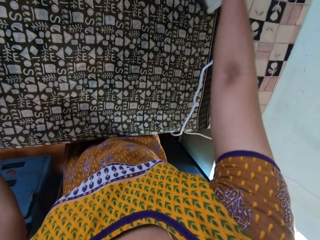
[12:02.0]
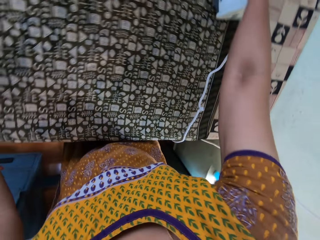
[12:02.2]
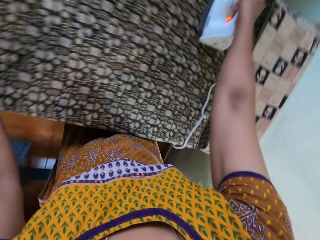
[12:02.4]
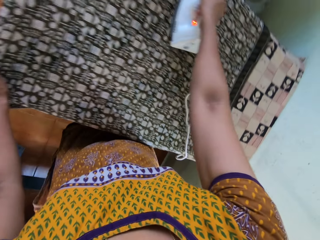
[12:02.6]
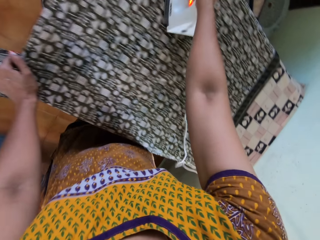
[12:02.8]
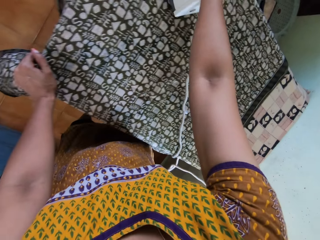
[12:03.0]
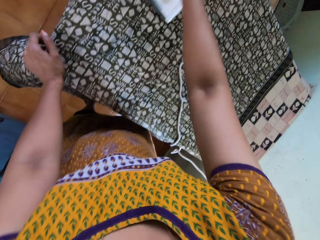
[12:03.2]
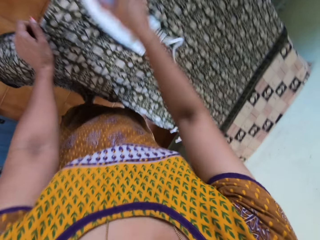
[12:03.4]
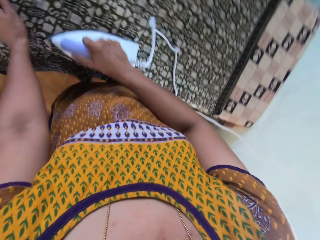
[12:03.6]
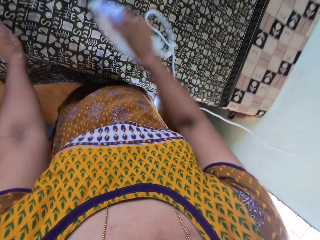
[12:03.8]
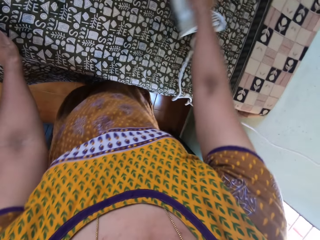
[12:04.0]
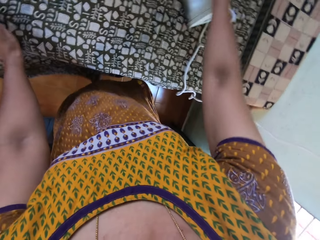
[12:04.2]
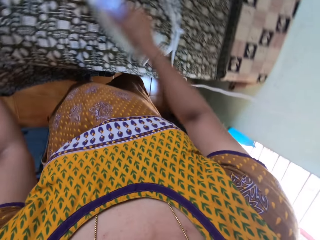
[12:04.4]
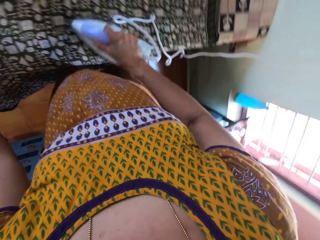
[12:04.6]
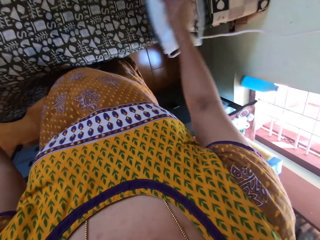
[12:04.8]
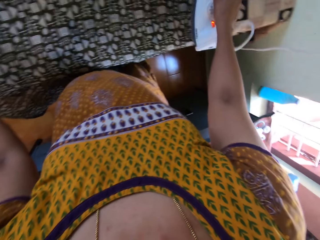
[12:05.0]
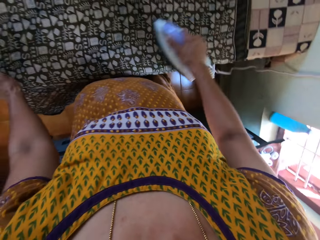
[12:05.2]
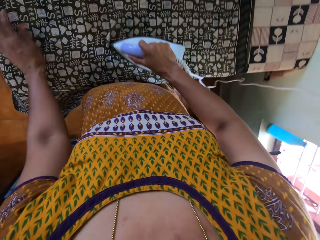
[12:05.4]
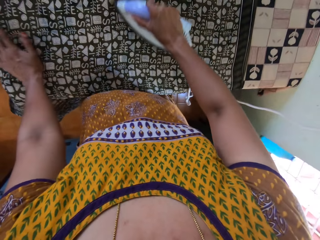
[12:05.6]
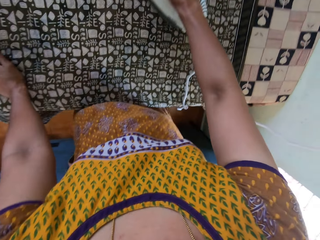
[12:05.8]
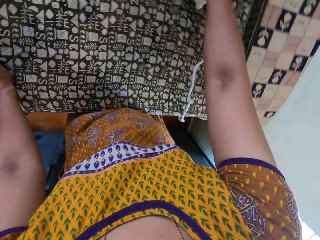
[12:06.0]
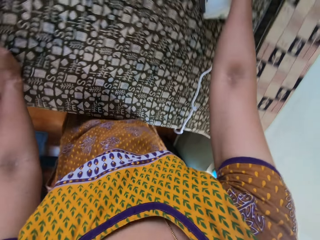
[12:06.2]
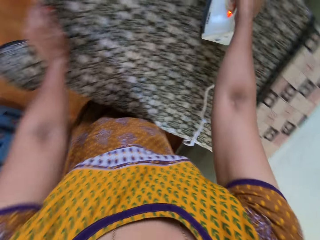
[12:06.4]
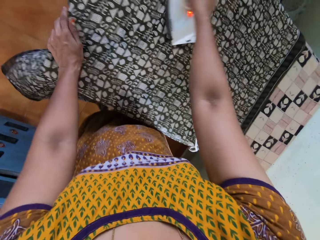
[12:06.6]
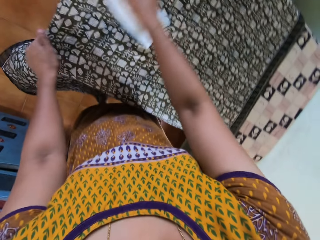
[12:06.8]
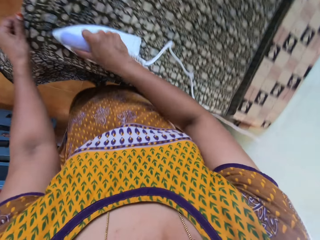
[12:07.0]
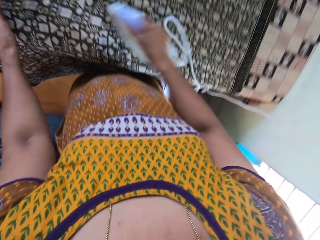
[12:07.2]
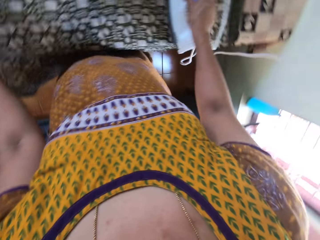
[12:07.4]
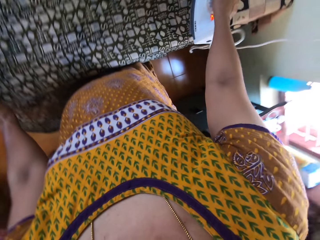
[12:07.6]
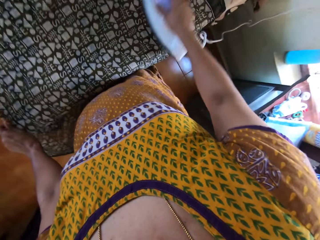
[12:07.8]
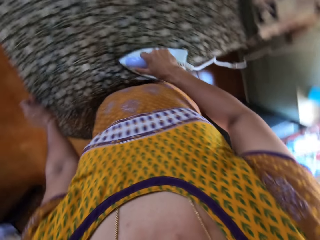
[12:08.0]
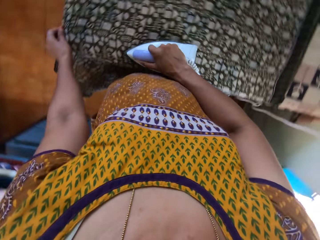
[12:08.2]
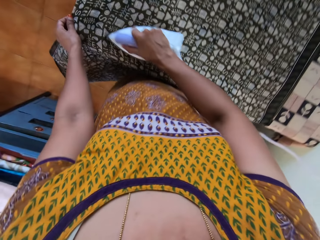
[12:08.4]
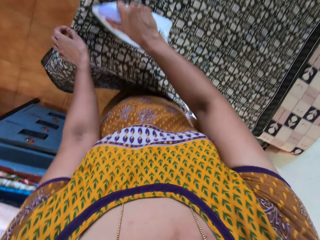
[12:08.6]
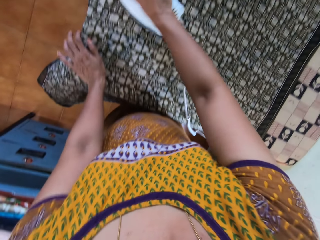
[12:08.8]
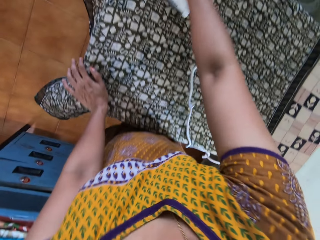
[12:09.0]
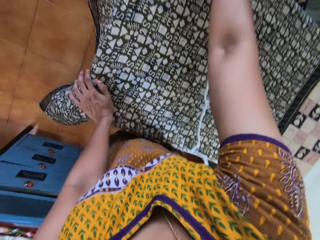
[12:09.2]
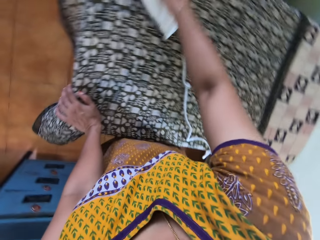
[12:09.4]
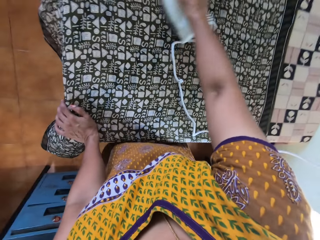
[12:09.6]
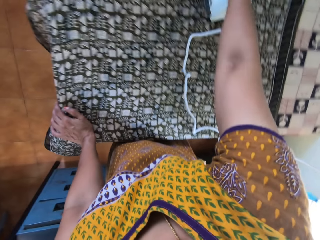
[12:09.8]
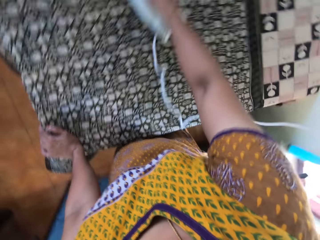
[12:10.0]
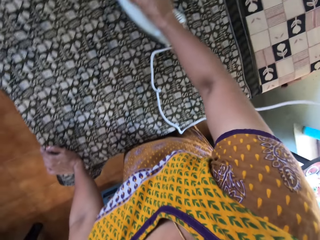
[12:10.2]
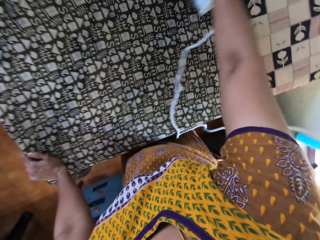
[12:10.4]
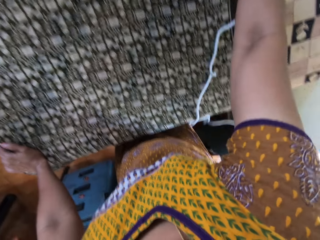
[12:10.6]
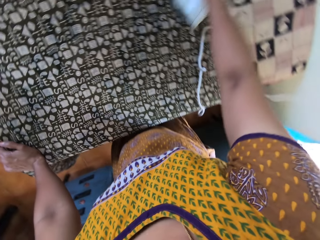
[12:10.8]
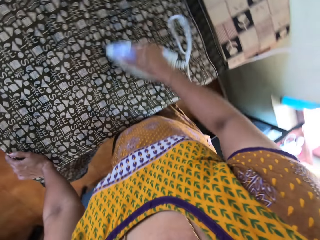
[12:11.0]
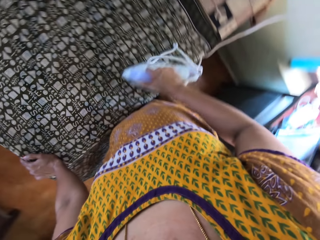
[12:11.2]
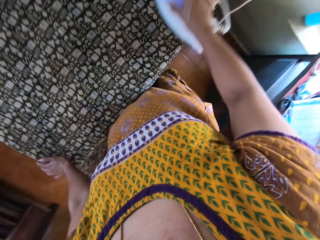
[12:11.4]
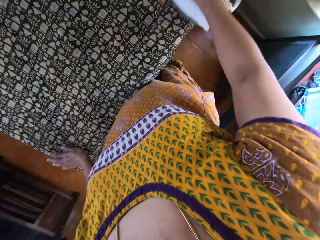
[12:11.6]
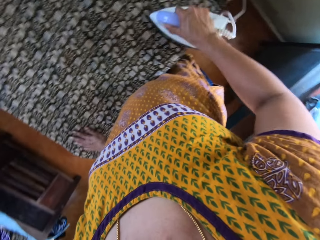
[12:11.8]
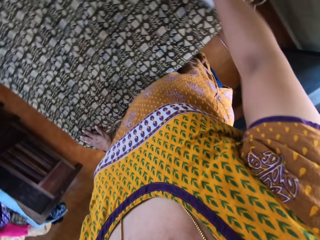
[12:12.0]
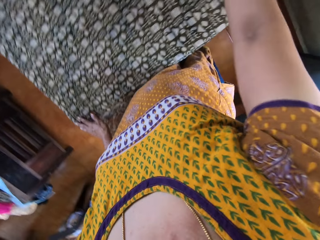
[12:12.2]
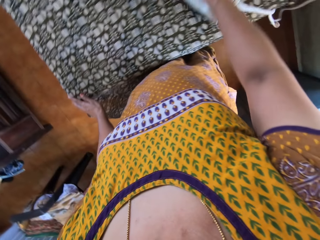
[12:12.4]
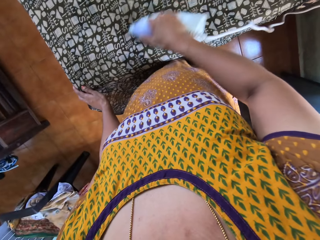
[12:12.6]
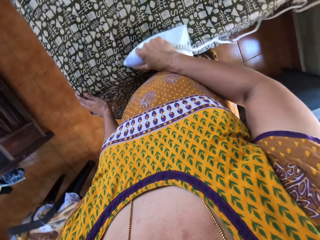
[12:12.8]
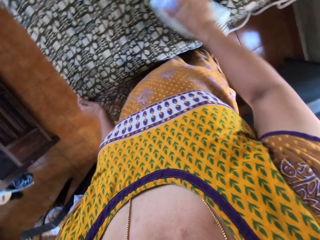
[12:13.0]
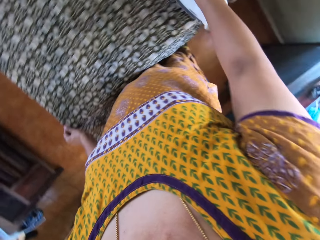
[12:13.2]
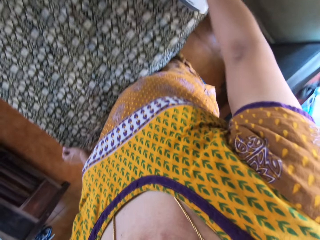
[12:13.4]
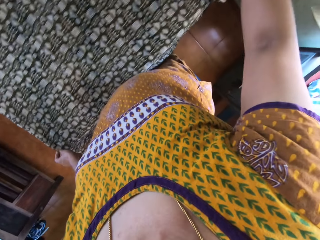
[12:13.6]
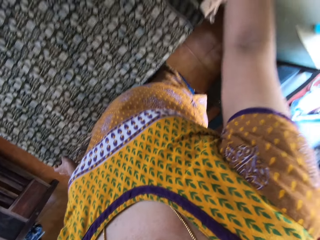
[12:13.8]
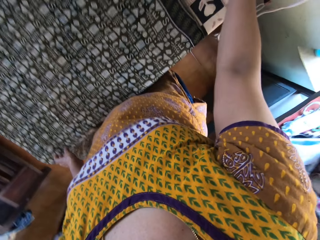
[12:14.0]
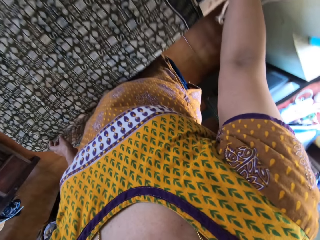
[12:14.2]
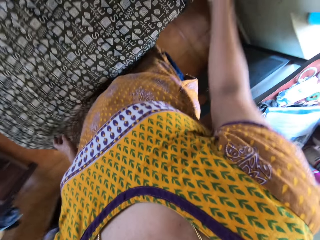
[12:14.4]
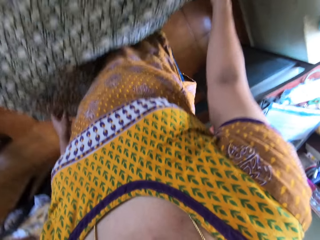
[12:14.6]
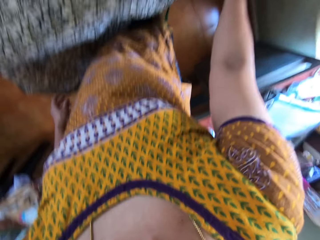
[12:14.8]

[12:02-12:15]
The camera wearer holds the fabric to the ironing board with her left hand. She moves her left hand on the fabric on the ironing board. She moves her left hand on the fabric again. She holds the fabric with her left hand. She places her left hand on the fabric on the ironing board. She moves her left hand on the fabric on the ironing board. She touches the fabric with her left hand.

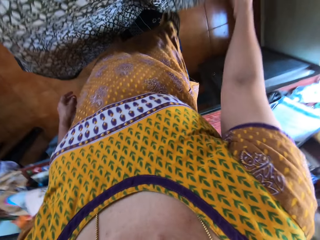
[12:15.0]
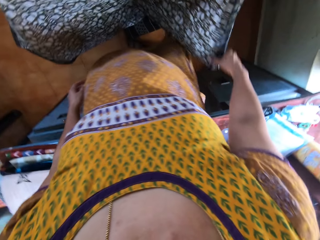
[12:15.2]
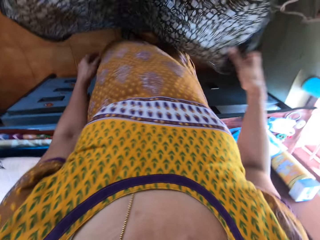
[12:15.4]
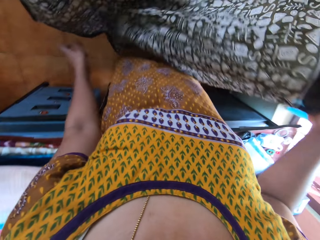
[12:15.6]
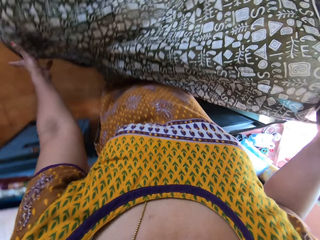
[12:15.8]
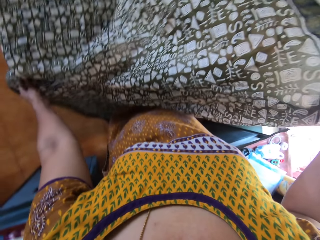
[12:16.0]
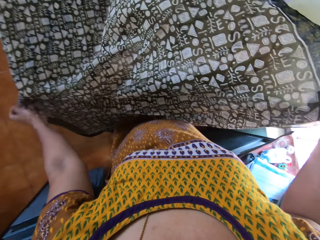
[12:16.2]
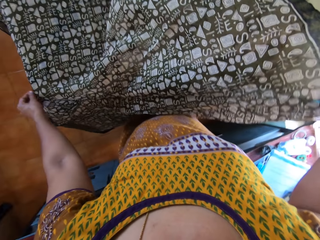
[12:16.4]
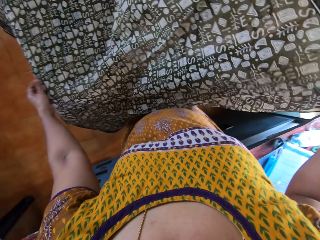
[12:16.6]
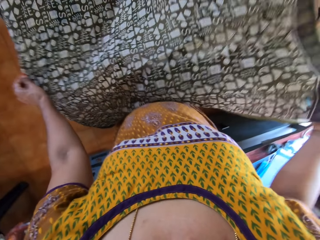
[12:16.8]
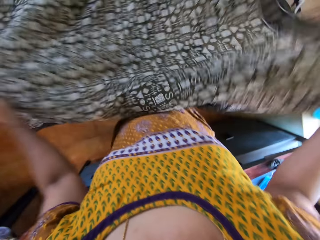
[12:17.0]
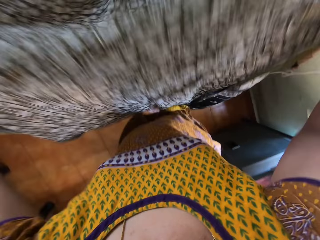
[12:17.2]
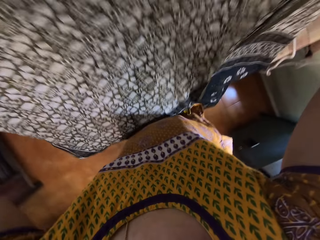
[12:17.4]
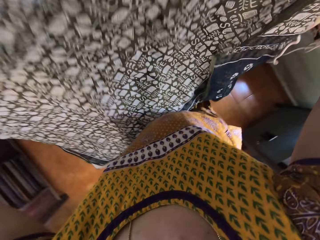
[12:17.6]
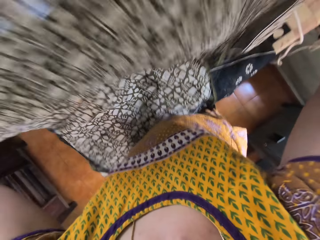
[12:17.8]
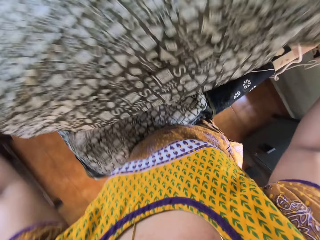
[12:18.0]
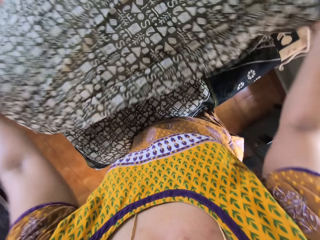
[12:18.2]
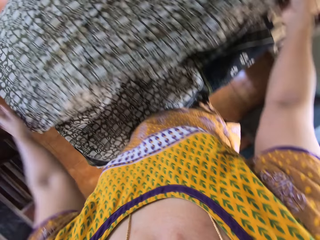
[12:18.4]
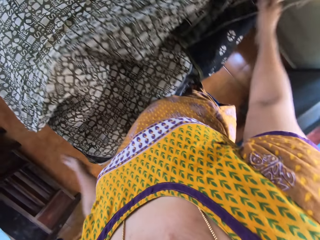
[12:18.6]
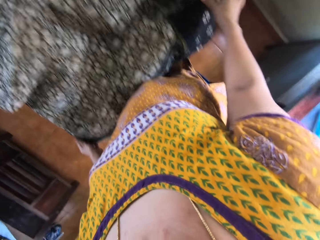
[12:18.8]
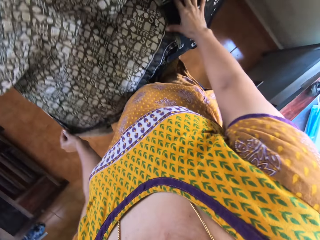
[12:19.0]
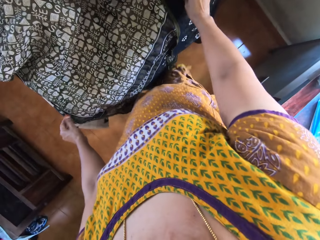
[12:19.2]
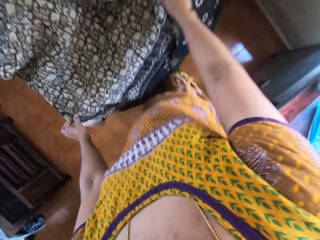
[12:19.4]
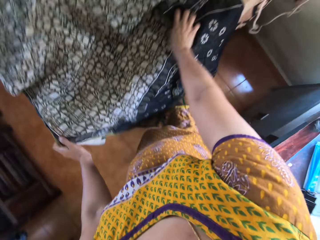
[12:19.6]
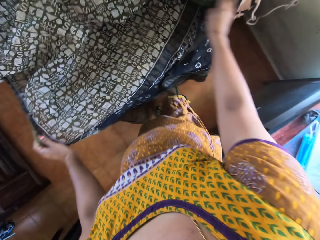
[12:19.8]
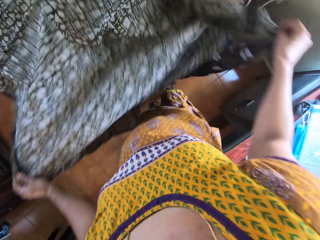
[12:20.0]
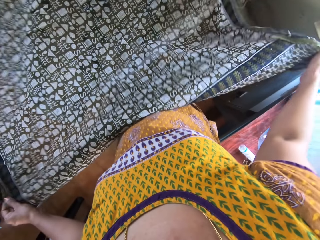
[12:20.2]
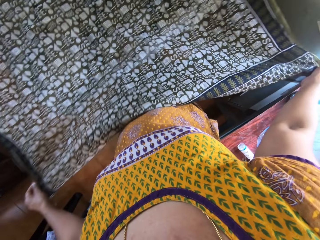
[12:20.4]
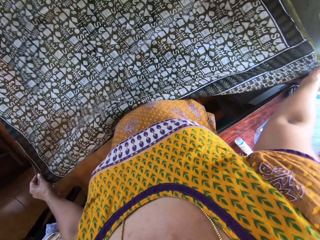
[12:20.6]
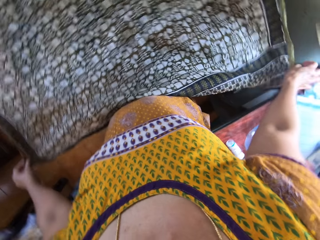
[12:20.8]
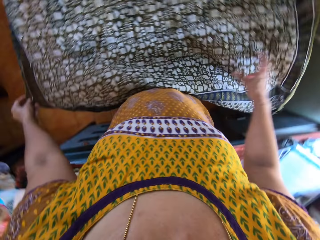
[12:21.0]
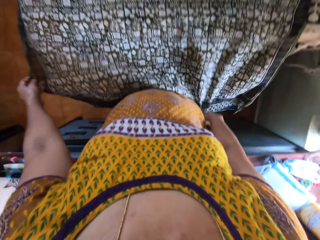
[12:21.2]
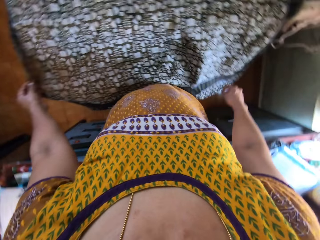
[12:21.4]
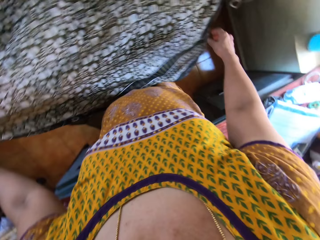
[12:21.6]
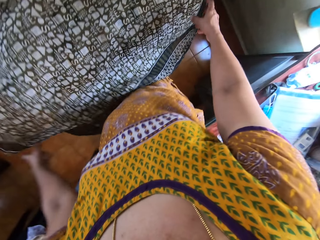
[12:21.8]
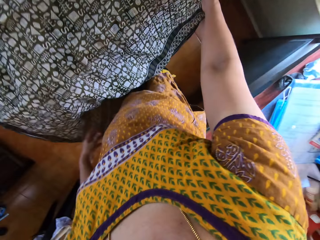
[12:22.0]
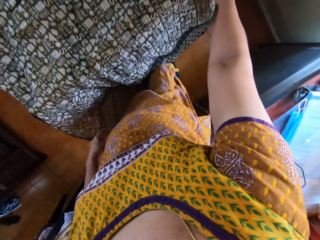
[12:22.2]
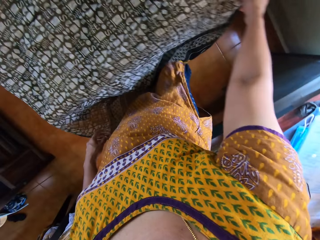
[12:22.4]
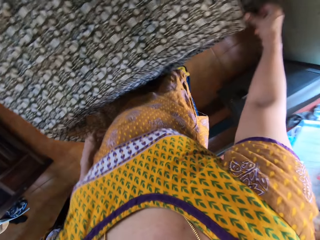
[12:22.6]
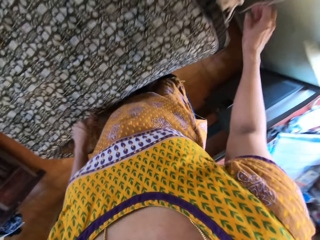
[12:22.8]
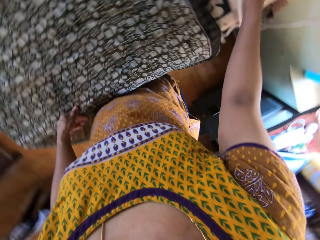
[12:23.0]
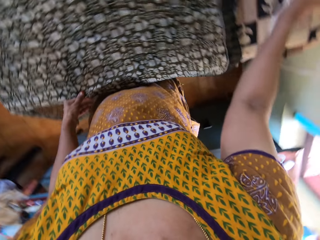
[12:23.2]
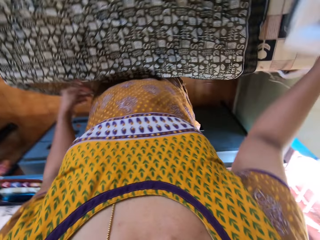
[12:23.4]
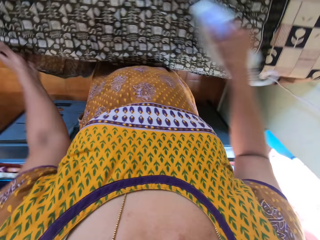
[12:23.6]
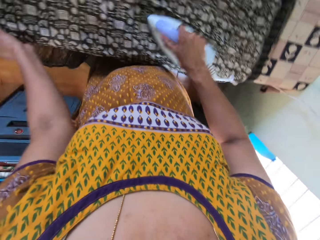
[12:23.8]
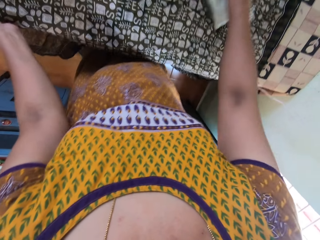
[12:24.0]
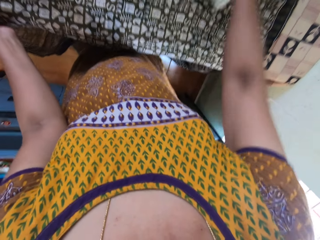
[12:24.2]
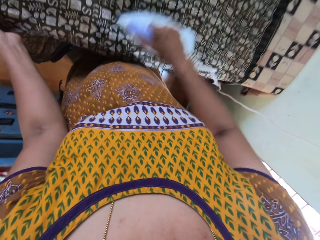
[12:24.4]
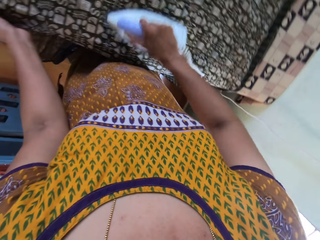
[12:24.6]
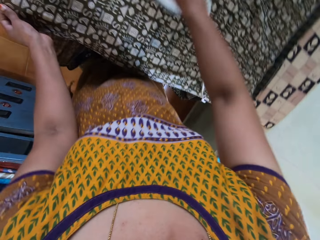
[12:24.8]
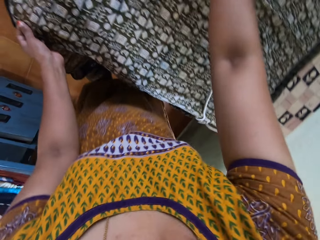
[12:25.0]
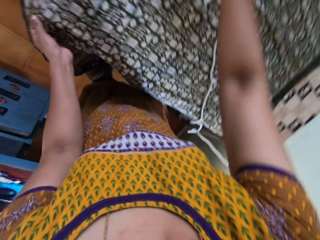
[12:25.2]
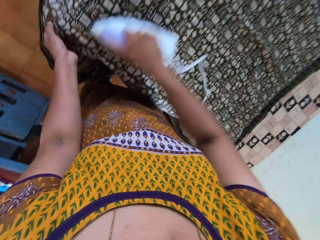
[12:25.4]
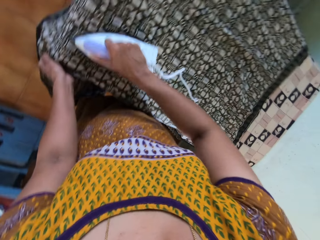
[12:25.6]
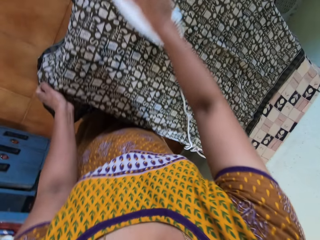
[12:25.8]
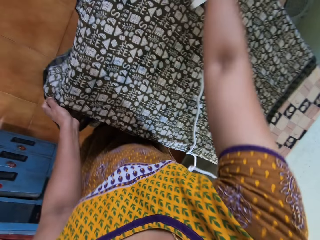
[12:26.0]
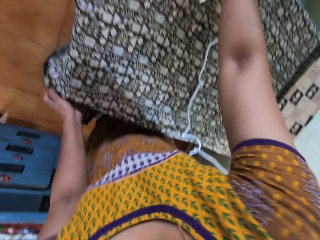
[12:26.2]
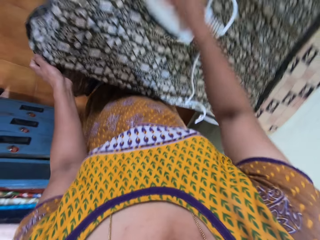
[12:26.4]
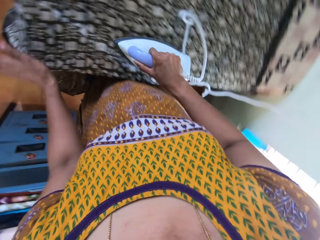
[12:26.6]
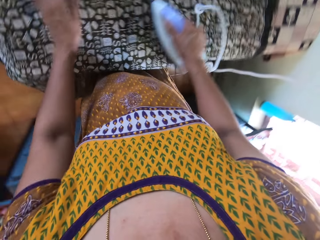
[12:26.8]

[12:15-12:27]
The camera wearer raises the fabric from the ironing board with her right hand. She raises the fabric from the ironing board with both hands. She drops the fabric on the ironing board with both hands. She adjusts the fabric on the ironing board with both hands. She adjusts the fabric on the ironing board with her right hand. She picks up the electric iron from the ironing board with her right hand. She irons the fabric on the ironing board with the electric iron in her right hand. She holds the fabric with her left hand.
